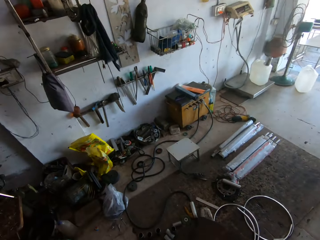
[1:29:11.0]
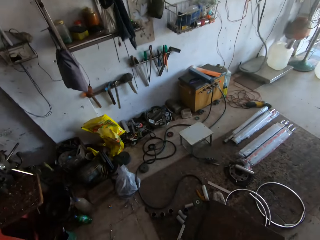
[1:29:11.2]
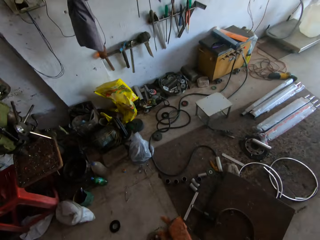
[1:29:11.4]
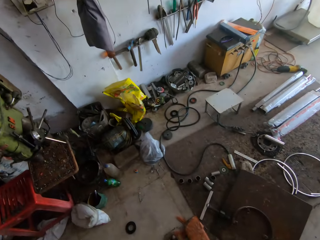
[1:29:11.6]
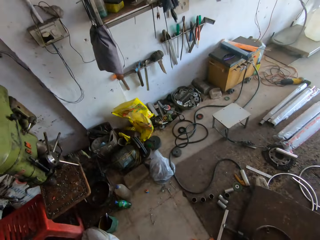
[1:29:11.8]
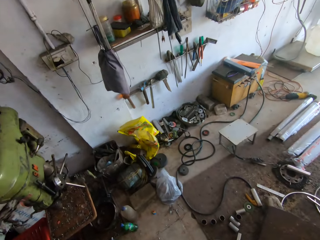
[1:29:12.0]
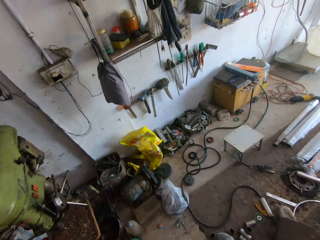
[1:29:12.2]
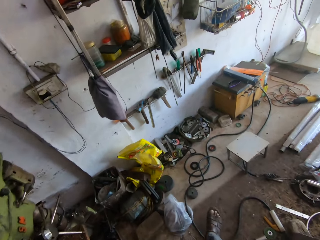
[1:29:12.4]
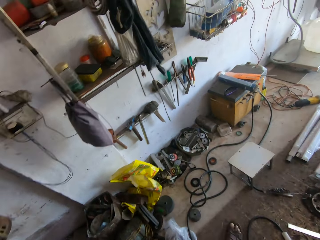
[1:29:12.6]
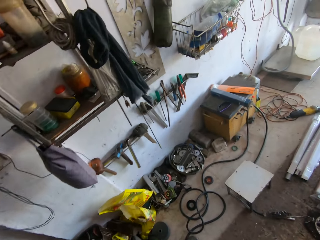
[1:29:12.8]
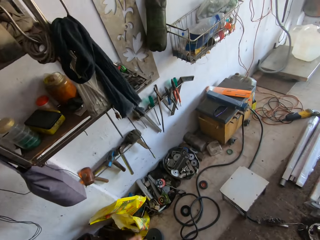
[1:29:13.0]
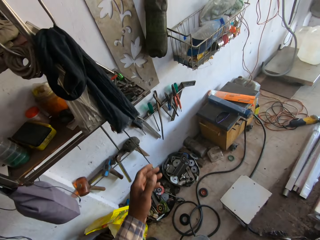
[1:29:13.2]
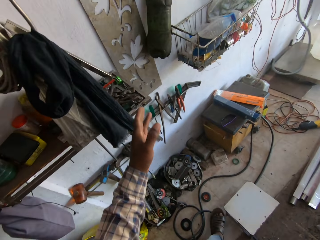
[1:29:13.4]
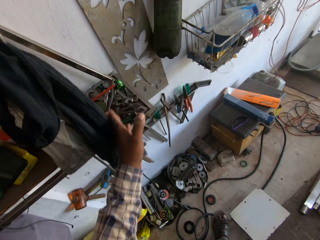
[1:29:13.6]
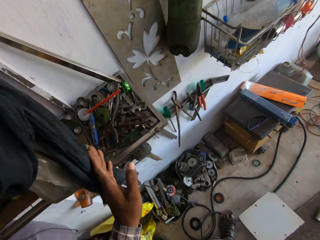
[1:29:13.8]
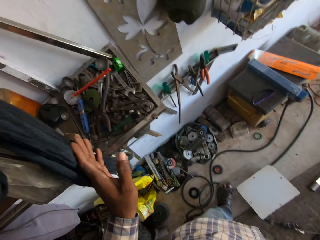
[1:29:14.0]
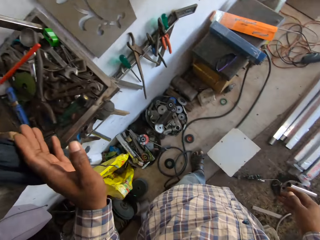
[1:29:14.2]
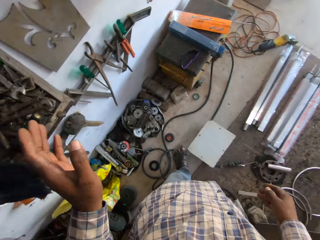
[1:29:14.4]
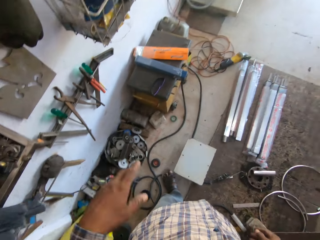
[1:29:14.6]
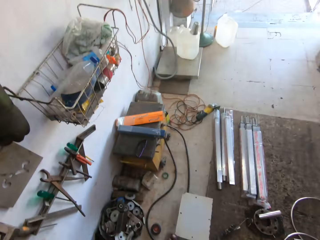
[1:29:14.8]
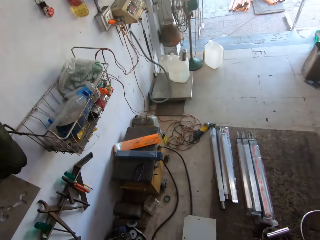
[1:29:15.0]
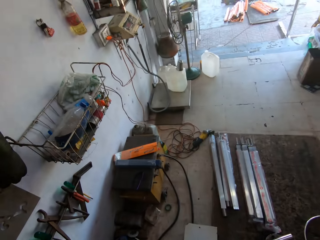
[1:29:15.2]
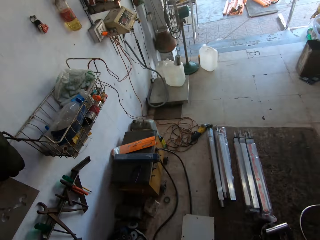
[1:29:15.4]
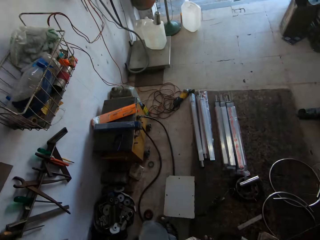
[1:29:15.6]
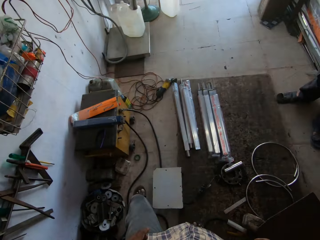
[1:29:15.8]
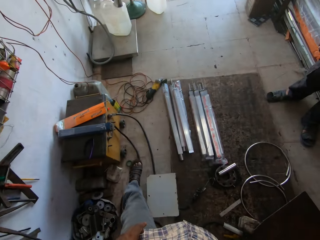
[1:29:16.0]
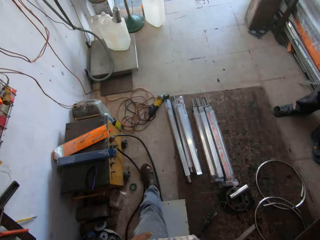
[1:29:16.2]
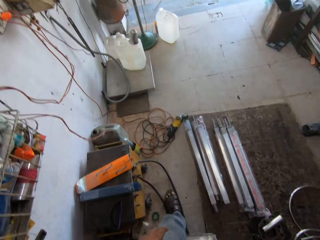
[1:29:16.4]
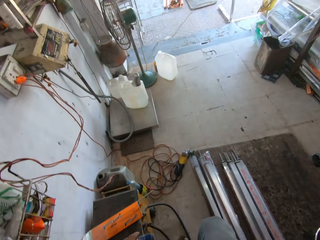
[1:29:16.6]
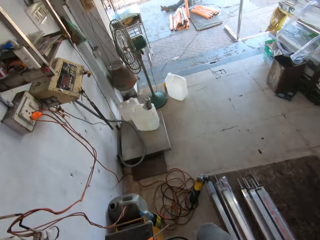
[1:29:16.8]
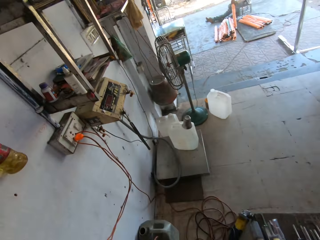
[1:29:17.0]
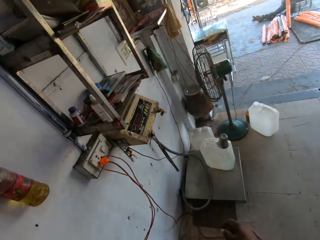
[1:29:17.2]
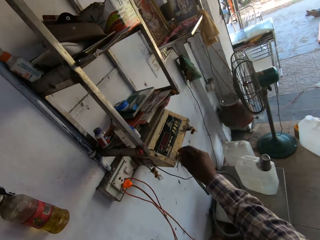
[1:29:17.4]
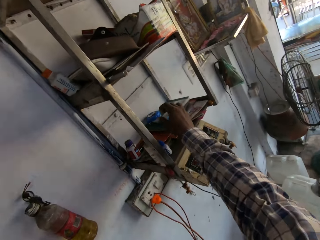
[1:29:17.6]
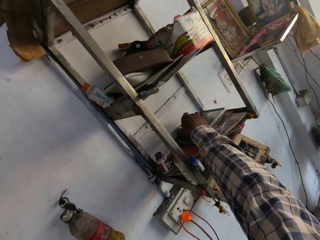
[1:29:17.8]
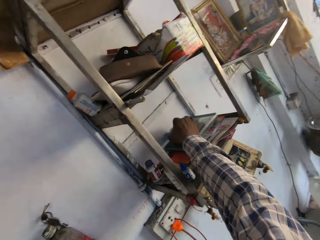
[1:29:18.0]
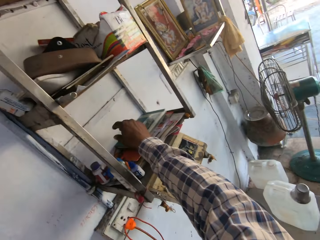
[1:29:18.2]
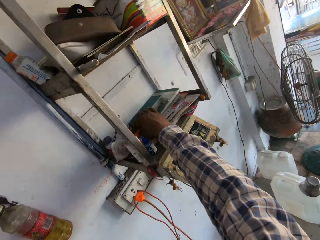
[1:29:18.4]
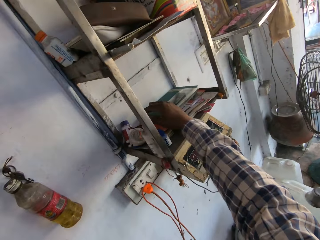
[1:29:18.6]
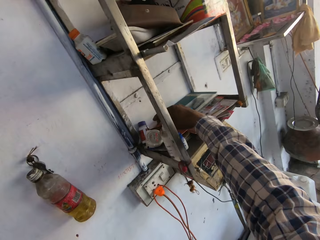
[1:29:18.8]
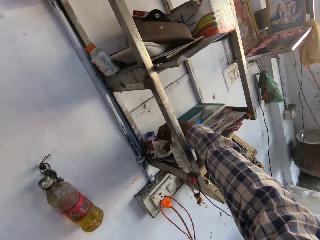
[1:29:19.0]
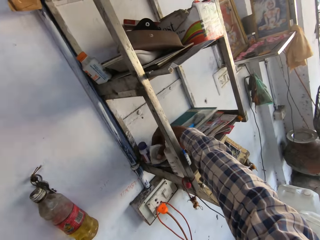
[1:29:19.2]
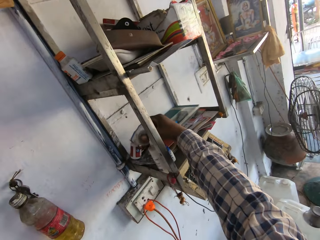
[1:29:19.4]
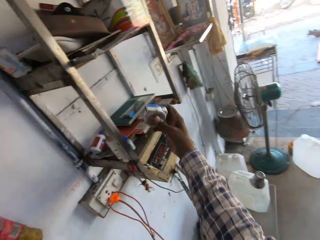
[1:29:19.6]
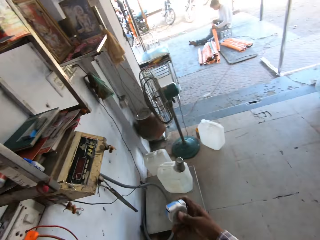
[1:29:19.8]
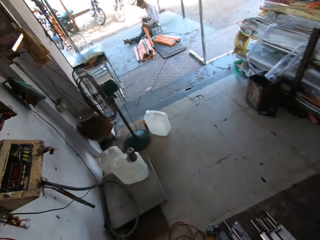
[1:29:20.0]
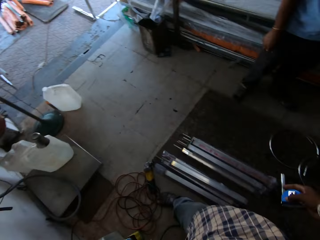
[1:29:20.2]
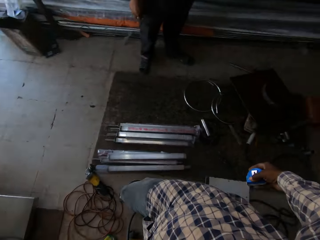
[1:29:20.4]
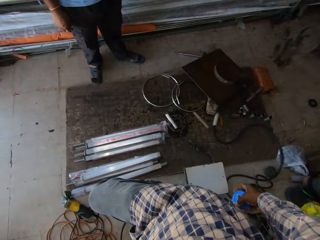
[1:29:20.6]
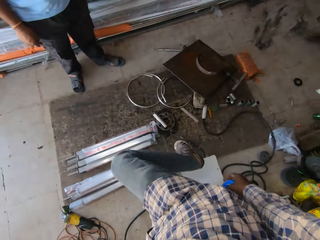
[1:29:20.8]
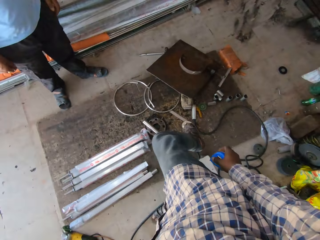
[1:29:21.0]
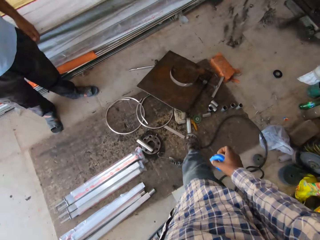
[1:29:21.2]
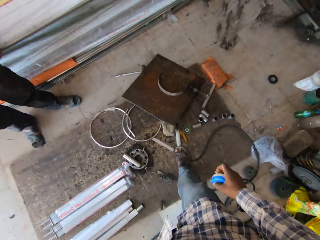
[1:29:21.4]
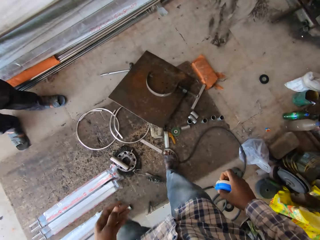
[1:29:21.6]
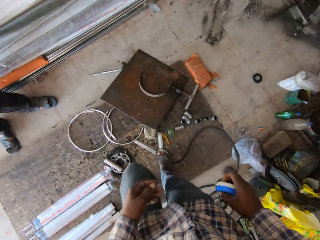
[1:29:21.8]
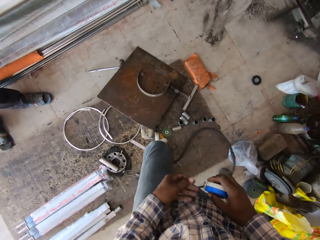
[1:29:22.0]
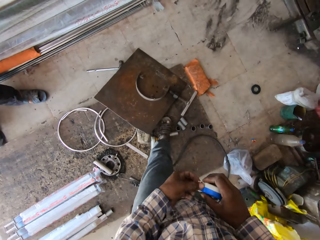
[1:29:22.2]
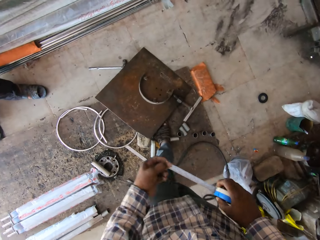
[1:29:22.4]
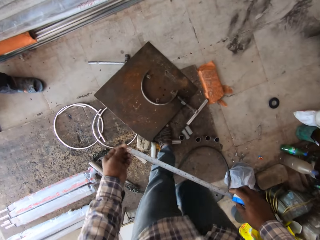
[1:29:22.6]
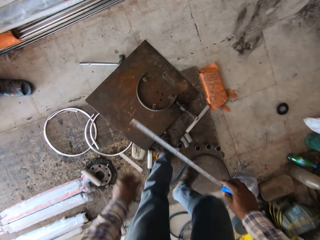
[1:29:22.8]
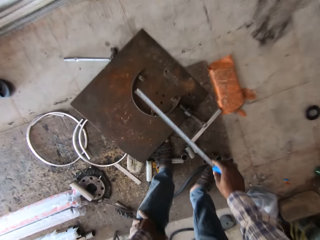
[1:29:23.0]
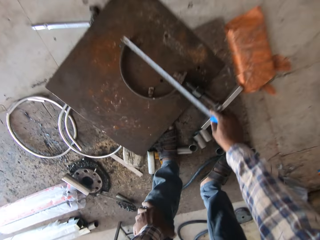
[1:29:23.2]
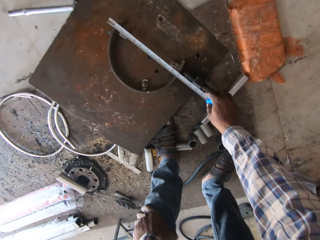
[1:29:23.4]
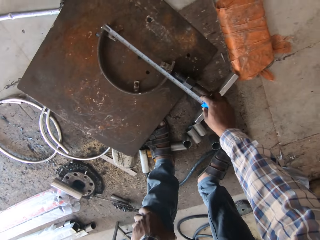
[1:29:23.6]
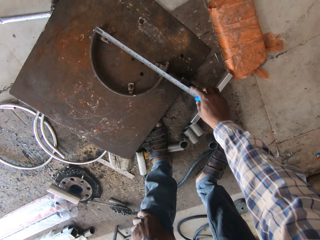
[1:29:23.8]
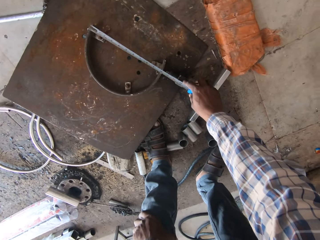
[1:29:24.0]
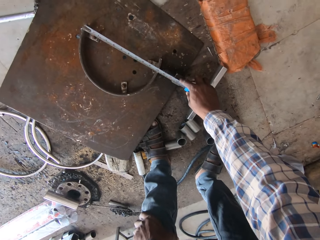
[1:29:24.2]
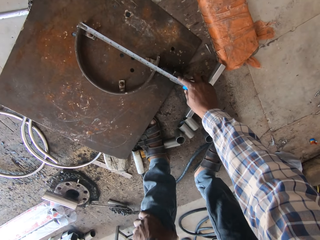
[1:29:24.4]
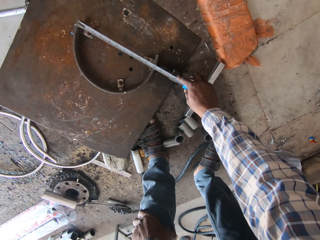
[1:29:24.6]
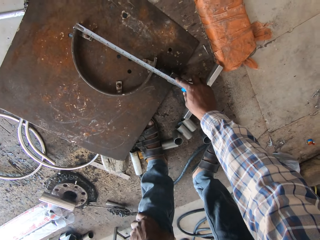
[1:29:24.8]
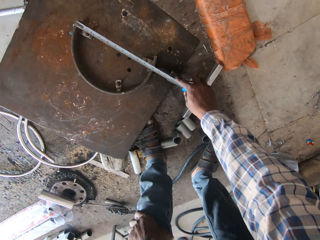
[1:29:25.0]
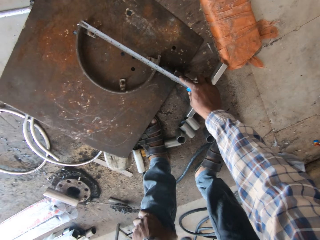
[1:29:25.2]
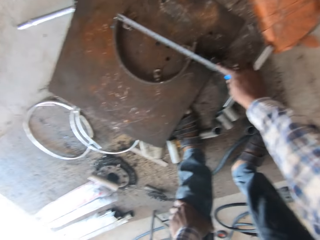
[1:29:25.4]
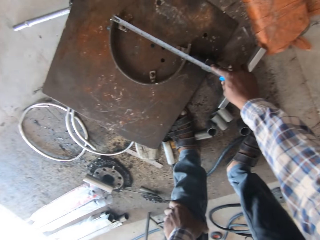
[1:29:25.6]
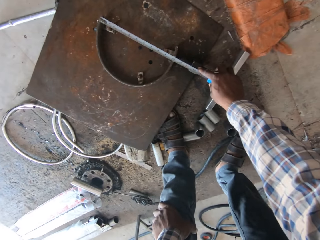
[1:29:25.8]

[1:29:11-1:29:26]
The camera wearer walks around. He looks on a tool box shelf. He looks around. He walks around. He picks up a tape measure from the shelf with his right hand. He turns. He walks around. He stretches the tape measure. He measures the metal with the tape measure in his right hand. He bends.

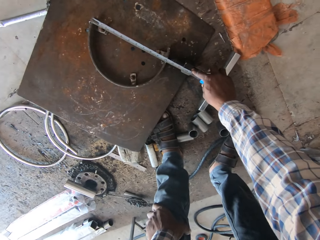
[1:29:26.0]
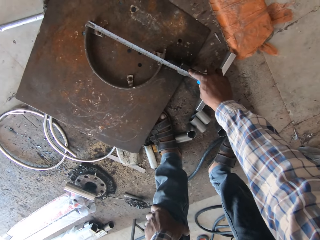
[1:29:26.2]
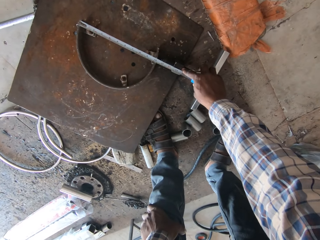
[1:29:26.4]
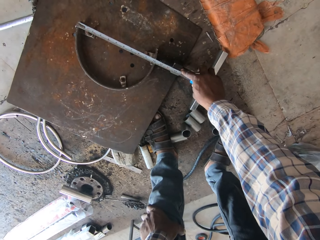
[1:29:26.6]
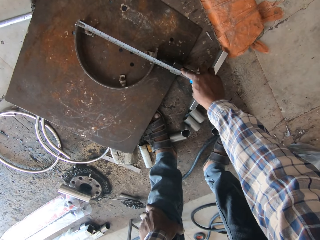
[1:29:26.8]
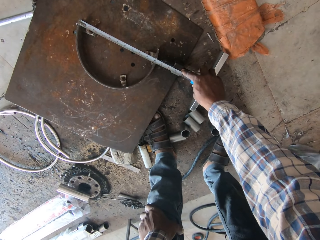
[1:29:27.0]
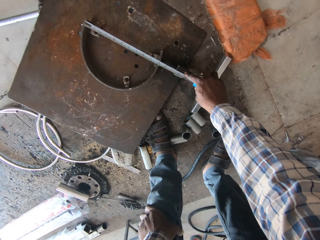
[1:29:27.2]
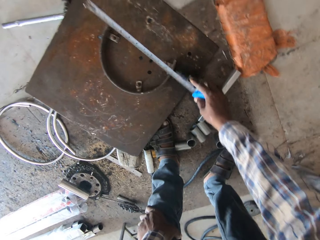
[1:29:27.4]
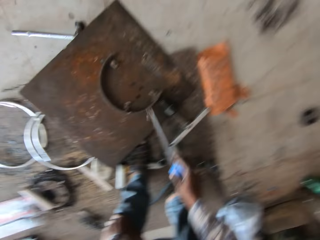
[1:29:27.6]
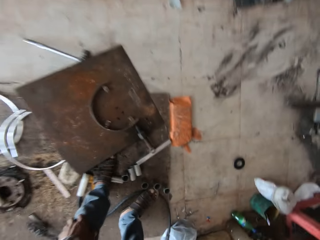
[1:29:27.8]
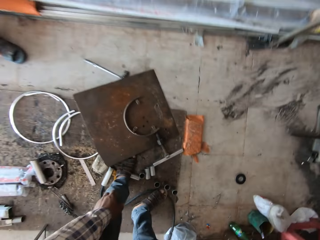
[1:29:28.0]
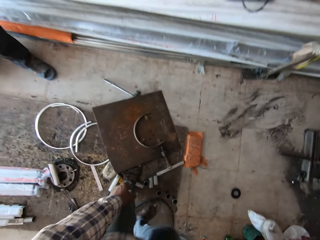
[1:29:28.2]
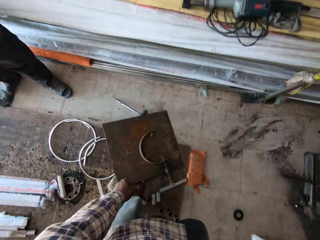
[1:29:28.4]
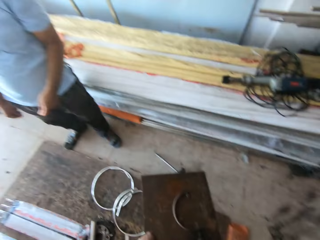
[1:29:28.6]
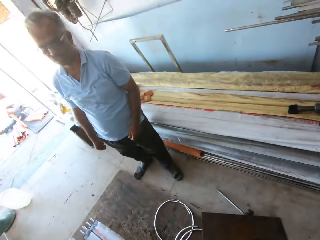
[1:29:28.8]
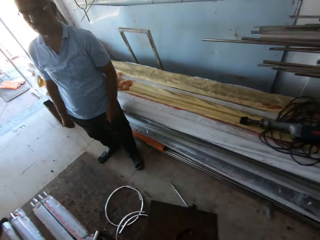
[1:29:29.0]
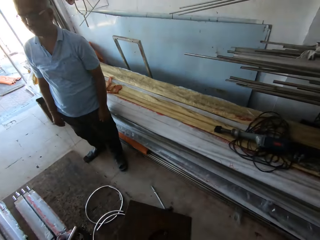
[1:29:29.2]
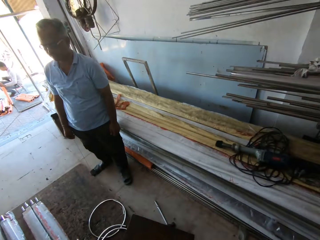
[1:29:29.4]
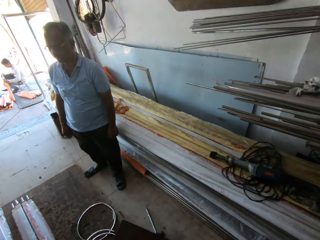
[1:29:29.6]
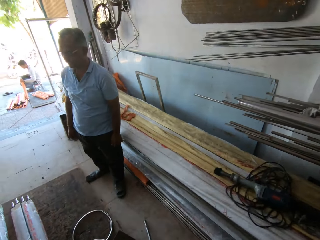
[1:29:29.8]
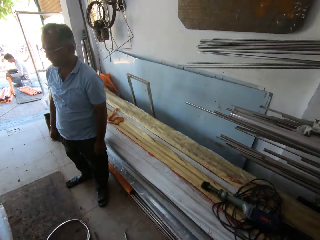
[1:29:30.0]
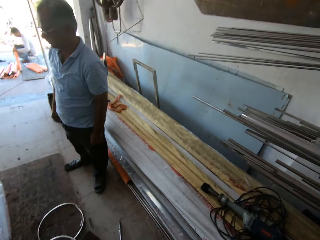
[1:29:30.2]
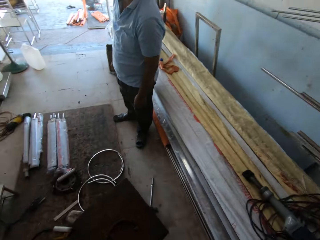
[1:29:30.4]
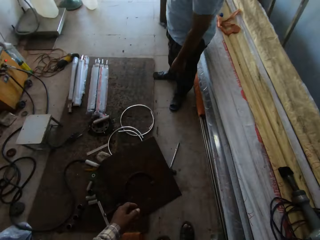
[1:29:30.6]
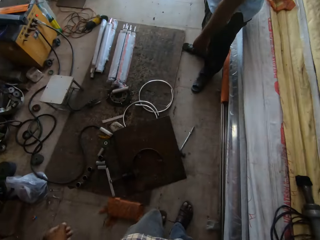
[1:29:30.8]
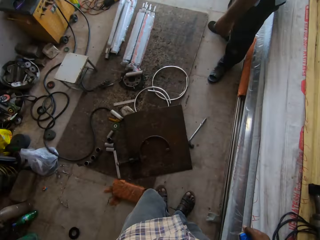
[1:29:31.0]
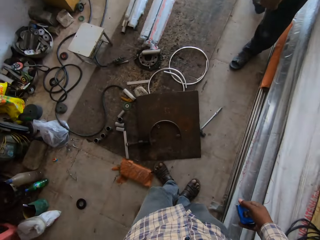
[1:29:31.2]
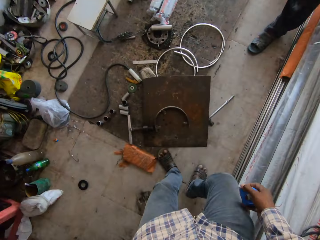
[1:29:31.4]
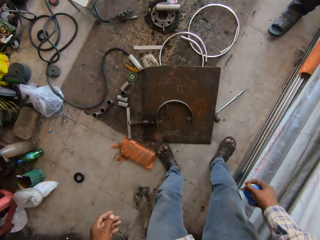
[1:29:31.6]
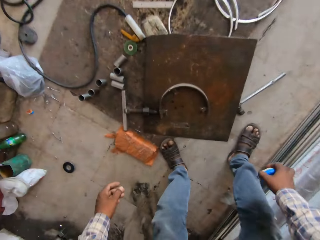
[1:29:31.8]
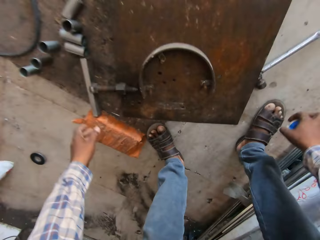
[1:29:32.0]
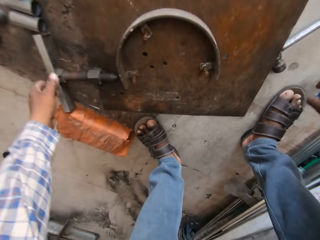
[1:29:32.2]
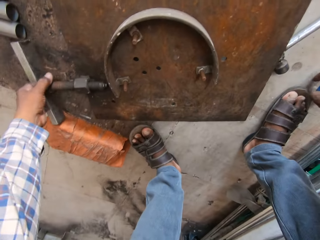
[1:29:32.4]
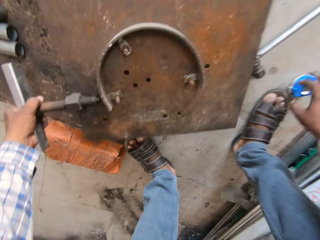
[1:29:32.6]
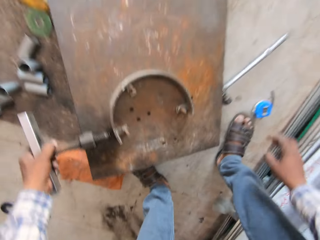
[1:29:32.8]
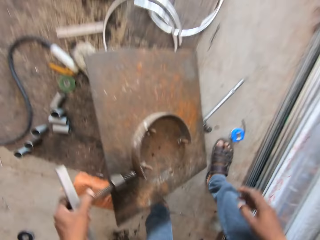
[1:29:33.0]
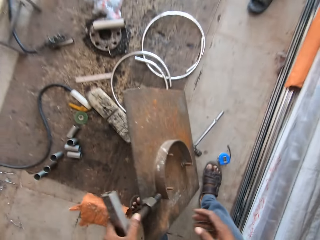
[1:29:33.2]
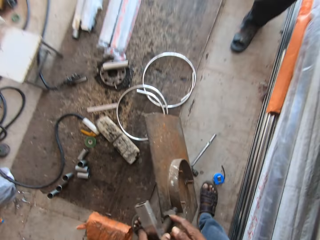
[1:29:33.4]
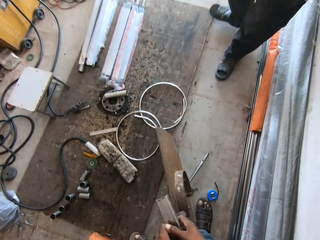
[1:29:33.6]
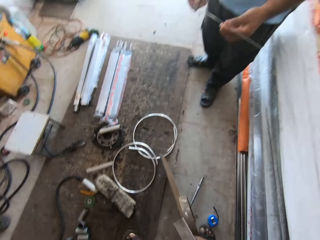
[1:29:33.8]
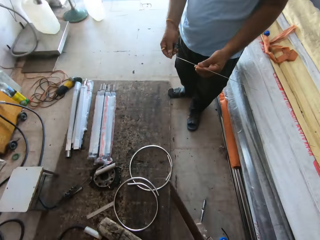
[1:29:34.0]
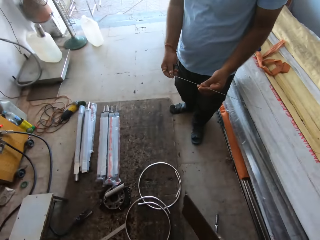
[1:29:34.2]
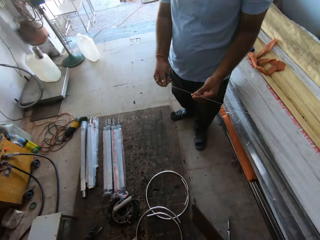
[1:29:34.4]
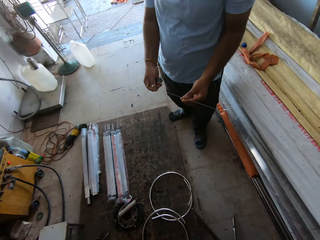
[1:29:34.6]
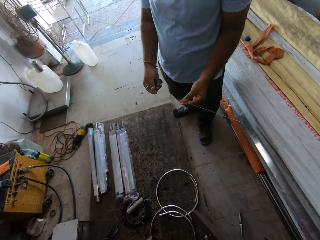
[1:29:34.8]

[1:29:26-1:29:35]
The camera wearer removes the tape measure from the steel metal sheet. He stands up. He looks around. He bends. He carries the metal with both hands. He drops the tape measure in his right hand on the floor. He takes the steel metal sheet.
